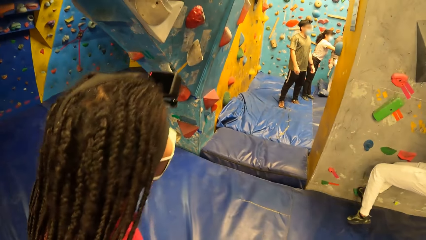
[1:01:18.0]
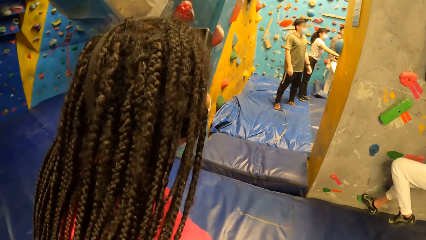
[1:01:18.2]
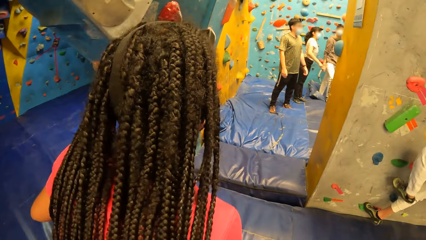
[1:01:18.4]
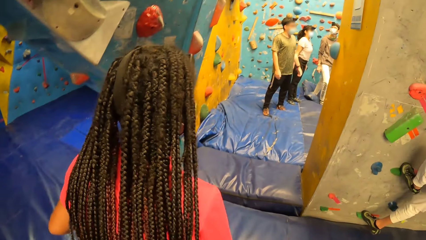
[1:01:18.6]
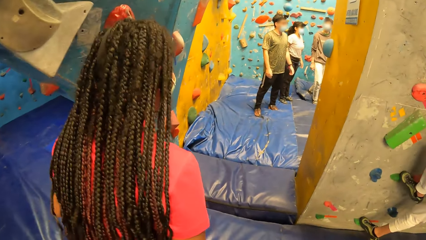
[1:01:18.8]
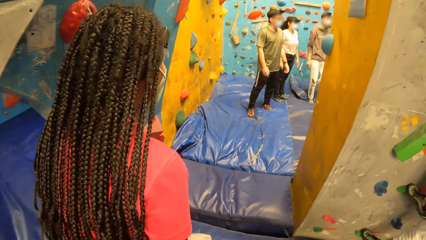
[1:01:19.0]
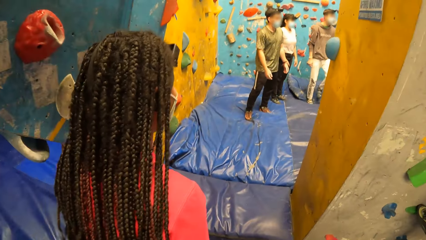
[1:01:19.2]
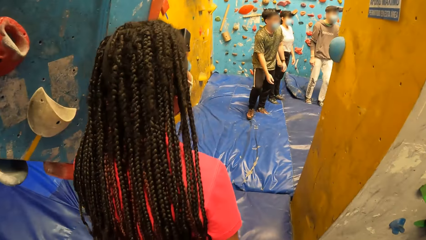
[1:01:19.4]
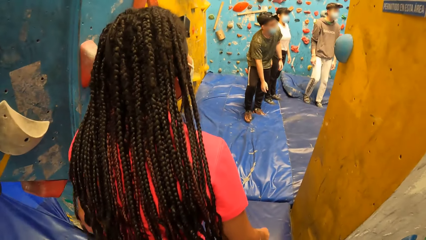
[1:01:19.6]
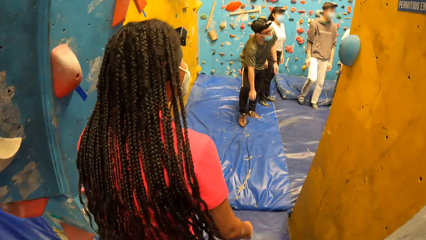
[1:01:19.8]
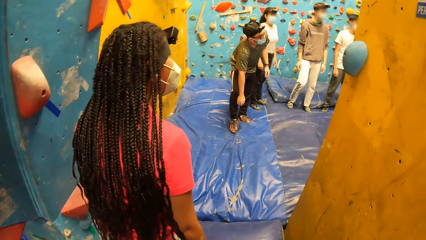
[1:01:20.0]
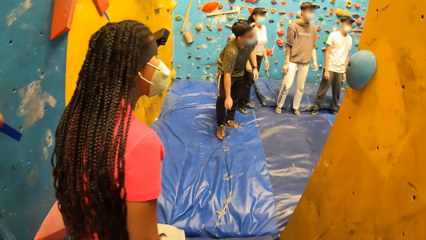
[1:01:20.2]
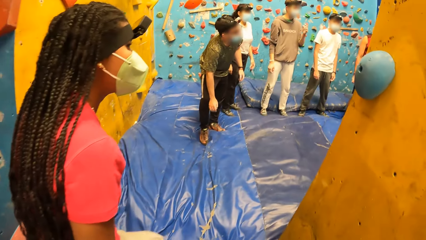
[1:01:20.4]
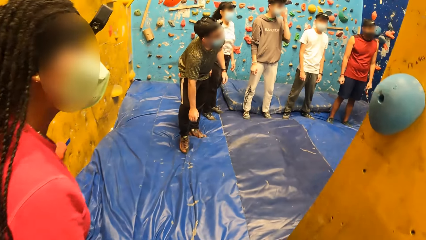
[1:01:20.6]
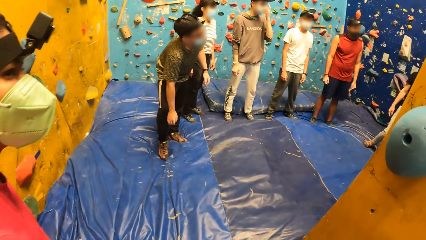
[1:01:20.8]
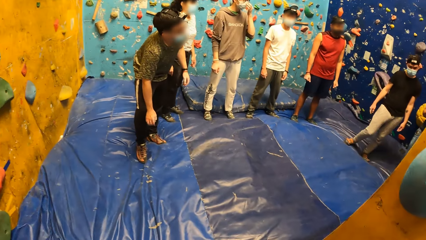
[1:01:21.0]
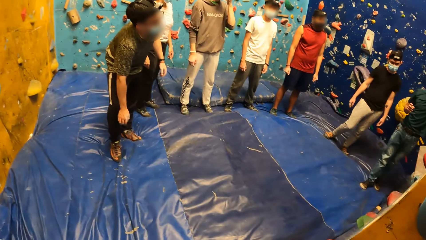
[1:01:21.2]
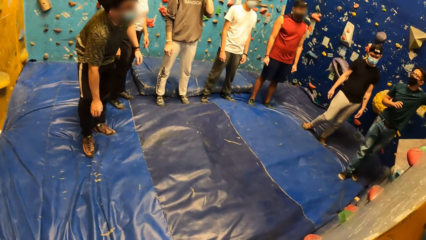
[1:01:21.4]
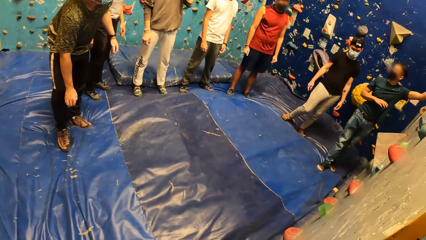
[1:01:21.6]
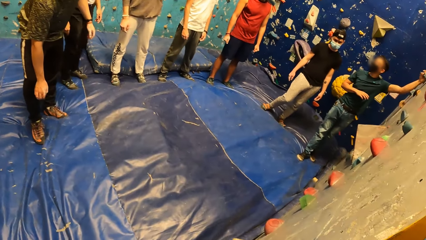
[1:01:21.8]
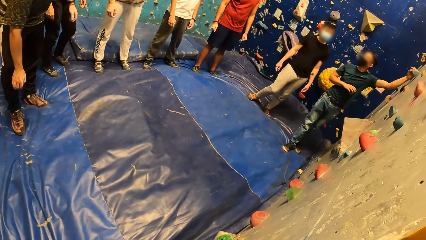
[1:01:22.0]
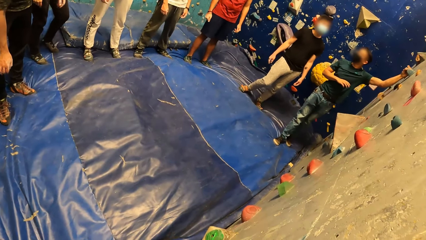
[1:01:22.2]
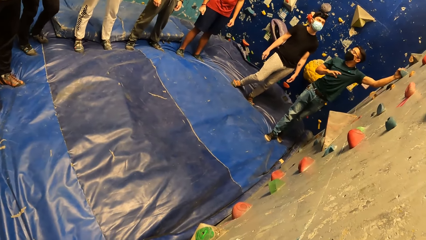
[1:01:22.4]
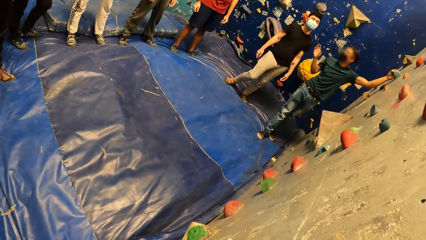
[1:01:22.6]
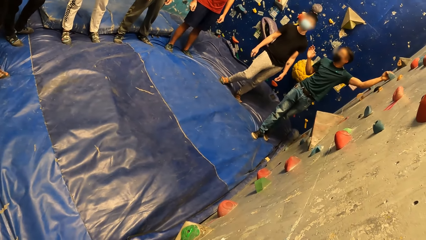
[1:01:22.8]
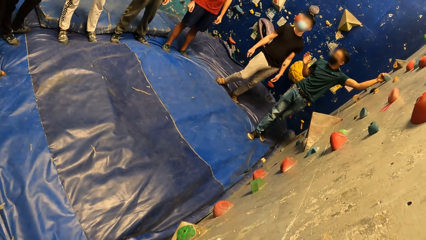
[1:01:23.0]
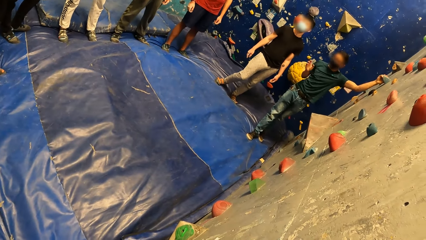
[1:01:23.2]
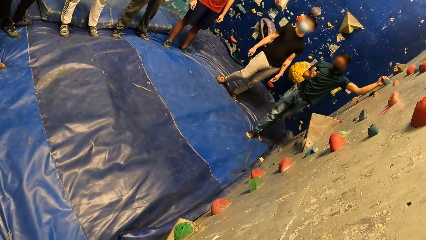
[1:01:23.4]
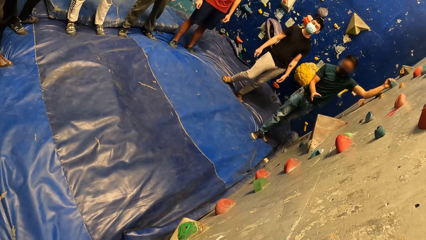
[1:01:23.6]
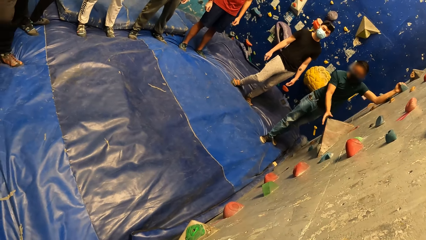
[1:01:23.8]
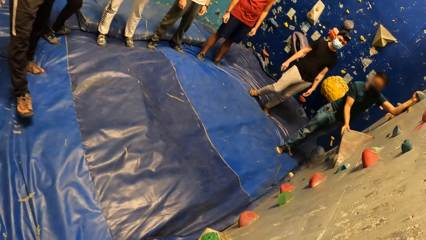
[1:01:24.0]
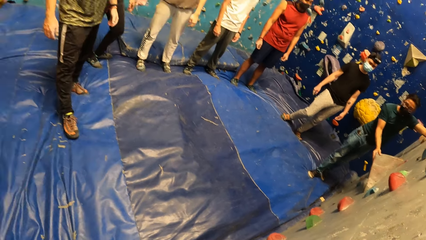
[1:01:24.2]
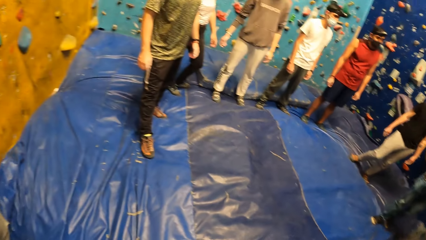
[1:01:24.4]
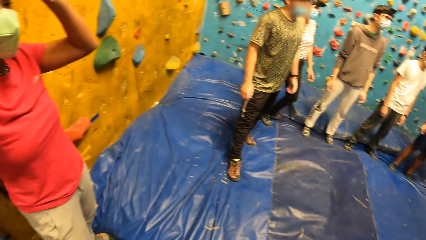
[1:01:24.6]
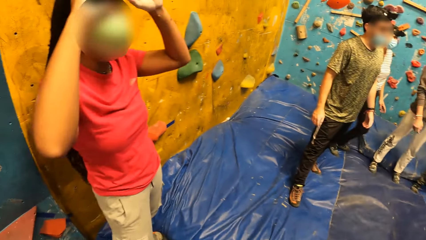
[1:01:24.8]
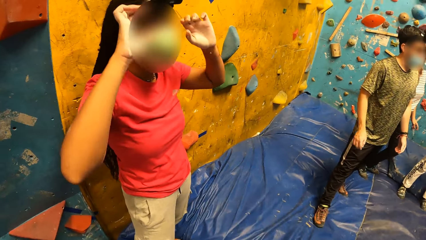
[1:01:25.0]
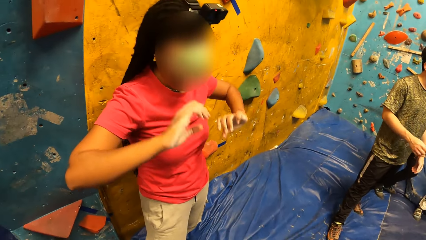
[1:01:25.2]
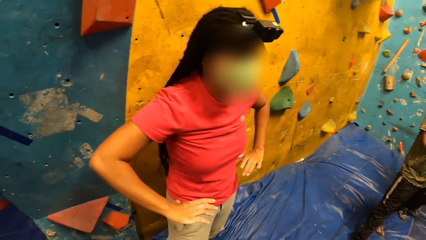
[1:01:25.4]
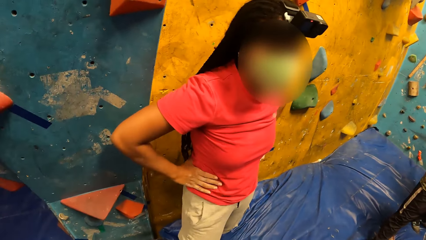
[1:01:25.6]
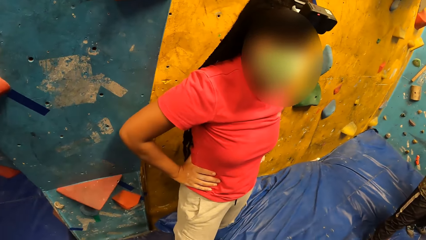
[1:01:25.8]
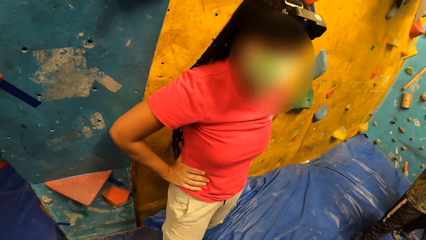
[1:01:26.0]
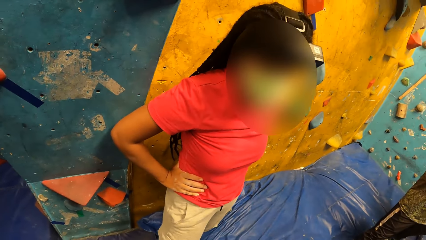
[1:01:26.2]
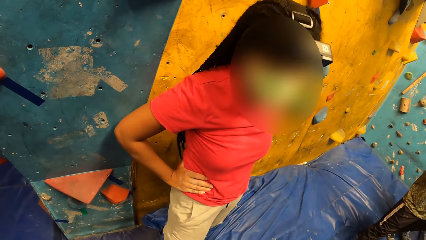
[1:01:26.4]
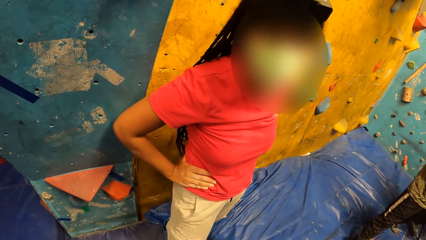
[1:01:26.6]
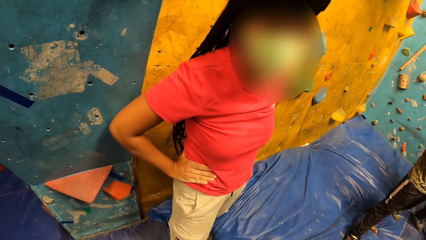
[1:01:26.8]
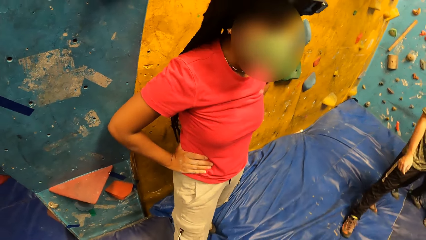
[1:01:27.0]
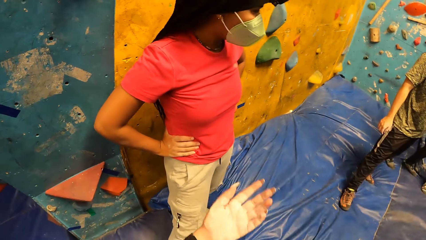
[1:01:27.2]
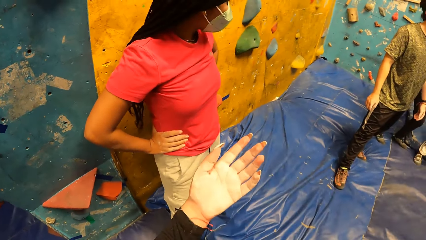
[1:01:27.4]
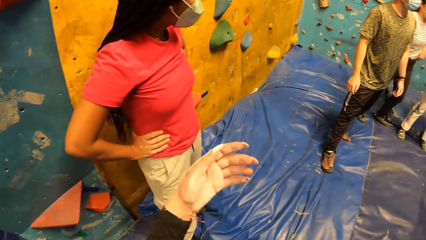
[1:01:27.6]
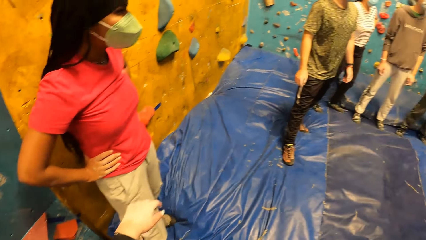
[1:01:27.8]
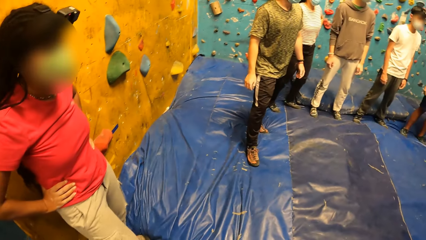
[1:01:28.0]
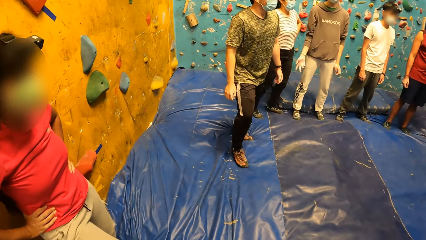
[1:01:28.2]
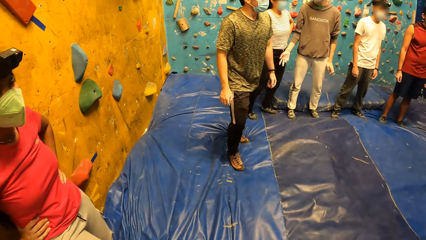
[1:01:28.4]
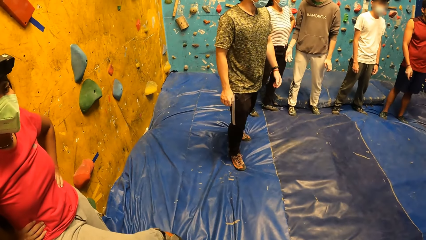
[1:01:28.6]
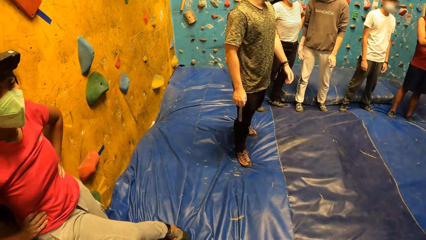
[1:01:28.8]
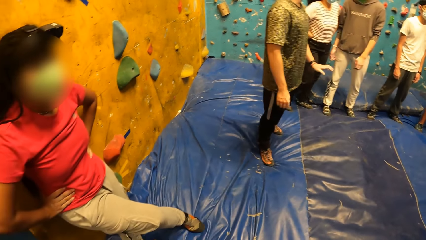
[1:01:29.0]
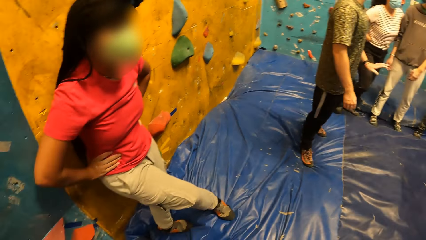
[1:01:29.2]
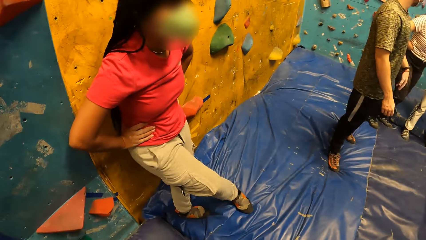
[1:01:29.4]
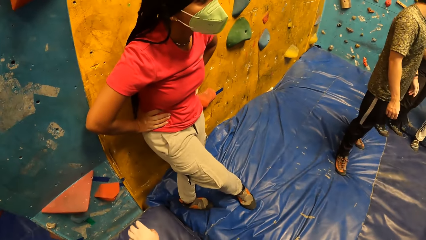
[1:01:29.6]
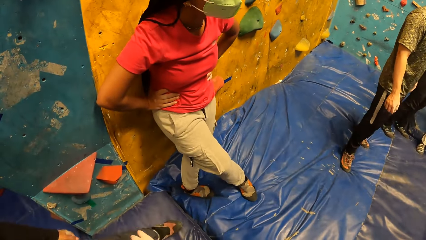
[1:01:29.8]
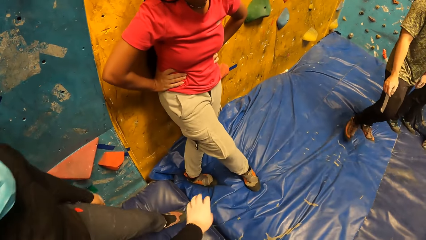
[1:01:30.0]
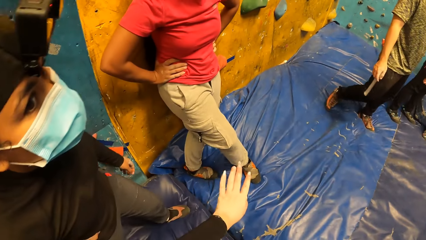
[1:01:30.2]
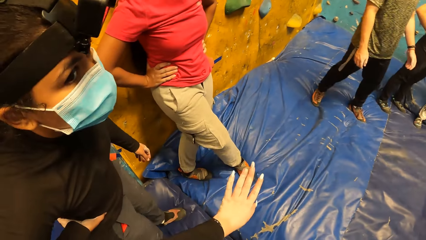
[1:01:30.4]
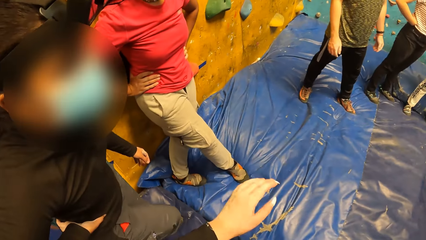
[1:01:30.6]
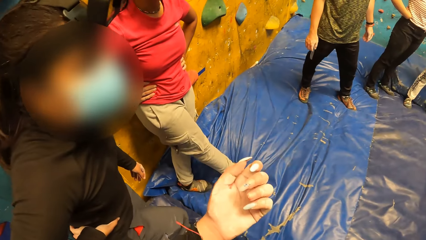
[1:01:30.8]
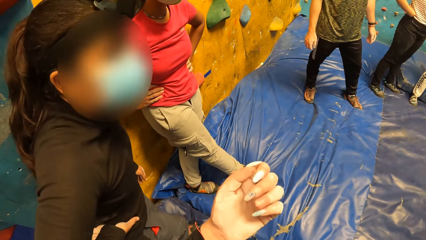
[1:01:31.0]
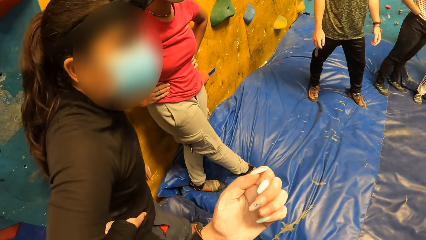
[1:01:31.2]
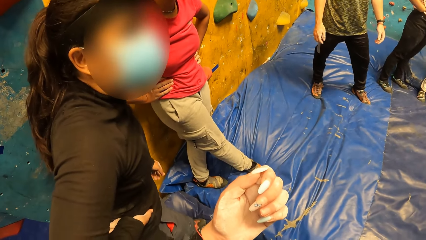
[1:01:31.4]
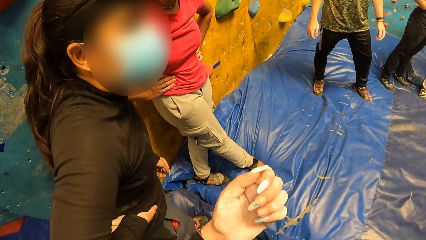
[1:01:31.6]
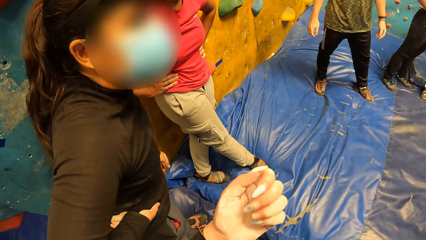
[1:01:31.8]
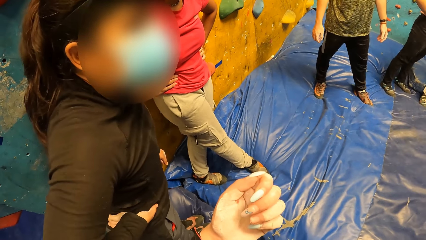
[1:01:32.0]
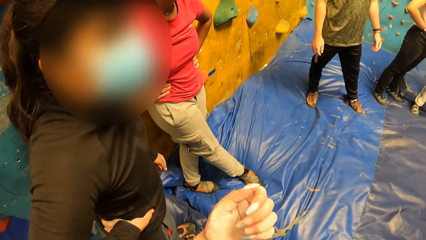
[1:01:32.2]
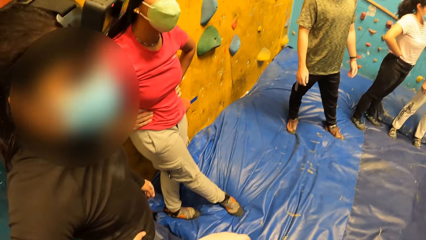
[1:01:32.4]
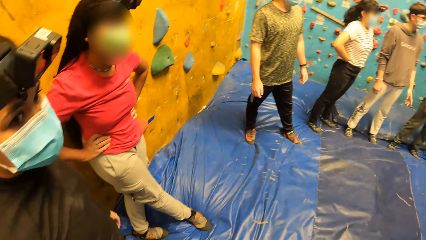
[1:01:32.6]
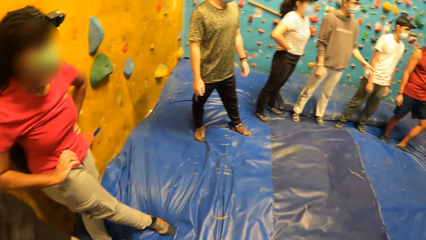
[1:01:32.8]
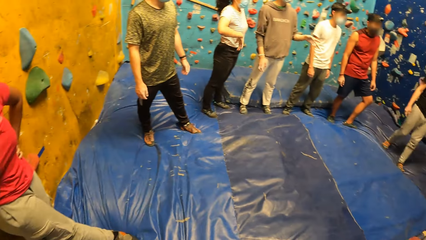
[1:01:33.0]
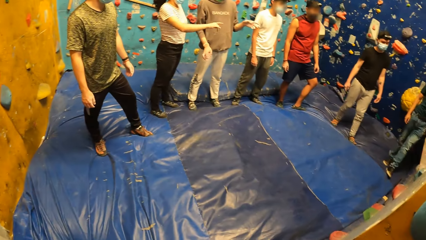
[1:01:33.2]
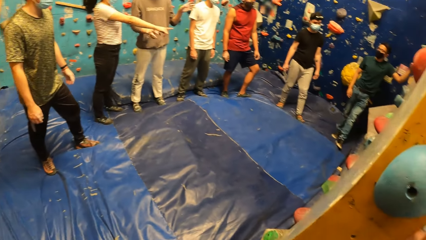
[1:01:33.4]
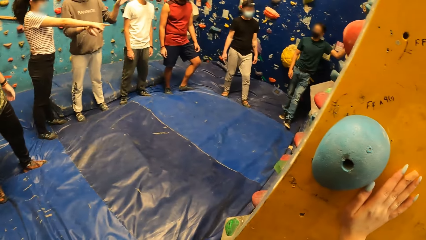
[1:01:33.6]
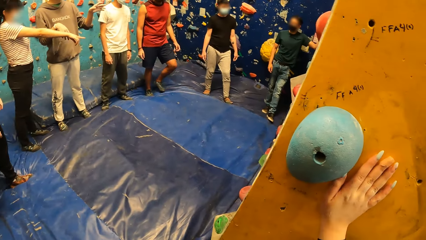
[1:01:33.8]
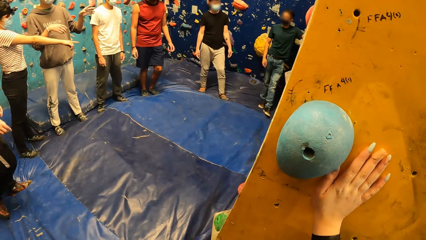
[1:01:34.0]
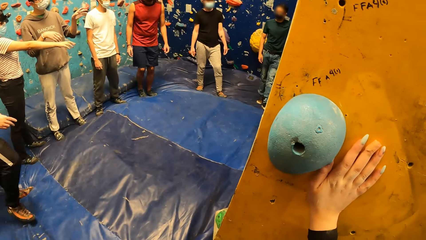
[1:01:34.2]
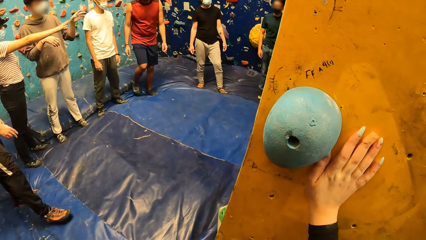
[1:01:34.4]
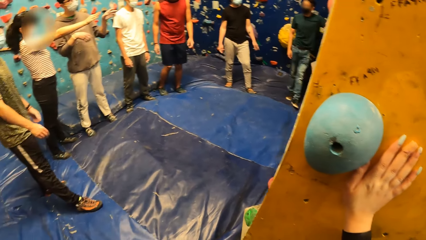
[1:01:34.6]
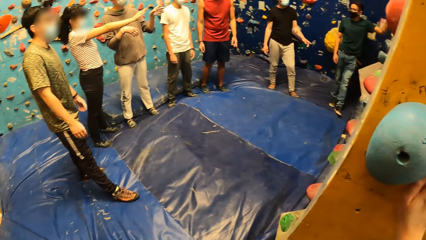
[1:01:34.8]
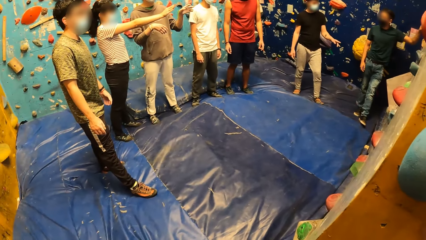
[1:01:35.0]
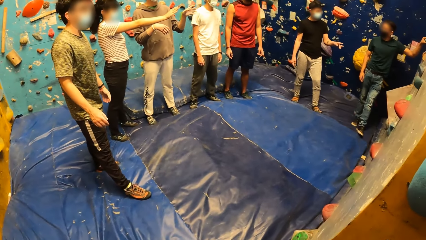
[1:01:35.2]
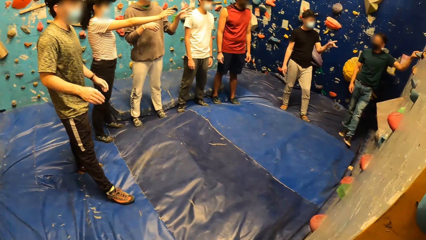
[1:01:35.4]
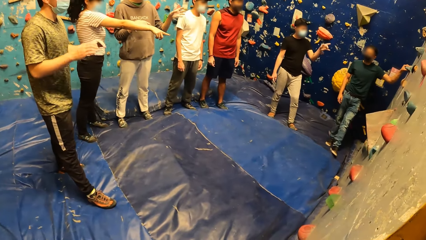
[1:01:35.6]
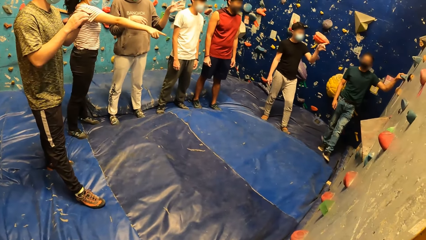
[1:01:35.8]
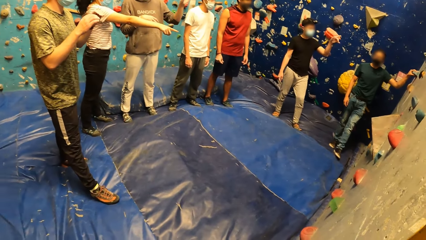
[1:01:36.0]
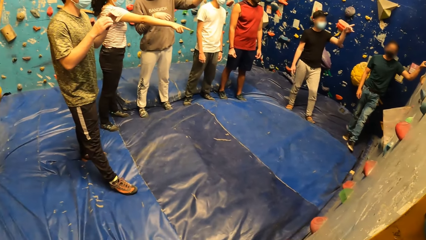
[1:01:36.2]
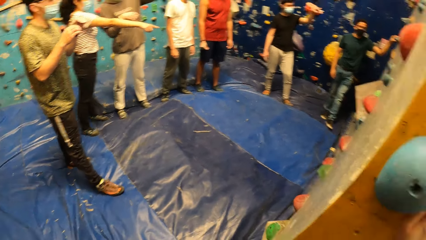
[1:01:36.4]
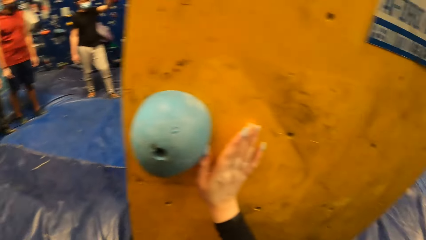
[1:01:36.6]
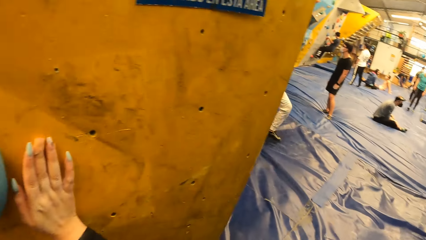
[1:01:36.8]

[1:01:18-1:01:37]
The camera wearer stands. The woman touches the camera on her head with both hands. The camera wearer looks around. They look at a man. They look around. They hold the wall.
